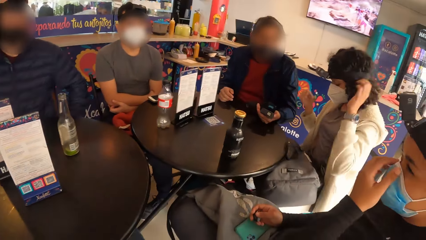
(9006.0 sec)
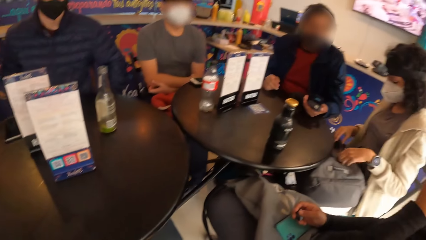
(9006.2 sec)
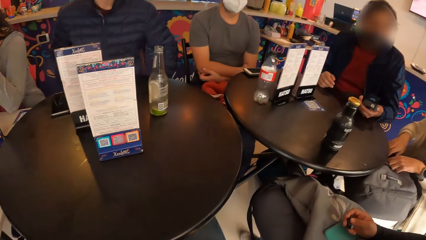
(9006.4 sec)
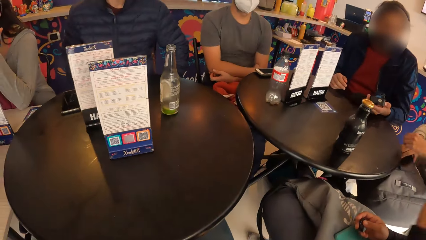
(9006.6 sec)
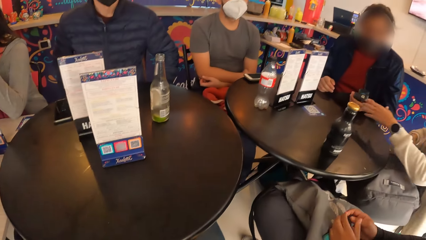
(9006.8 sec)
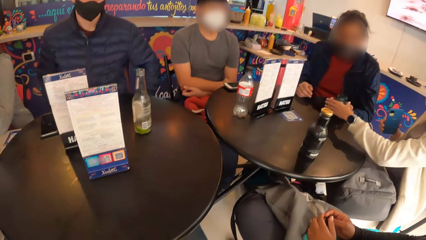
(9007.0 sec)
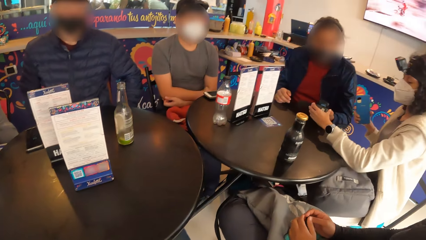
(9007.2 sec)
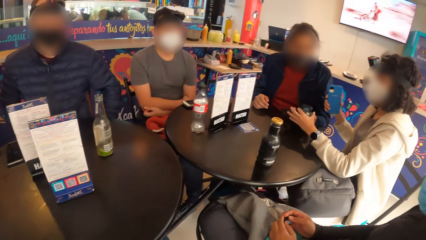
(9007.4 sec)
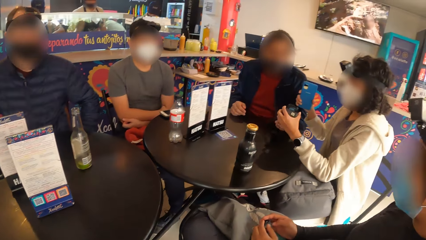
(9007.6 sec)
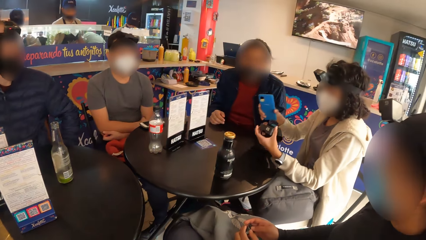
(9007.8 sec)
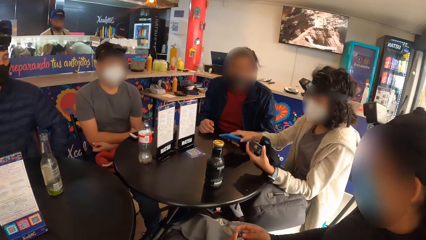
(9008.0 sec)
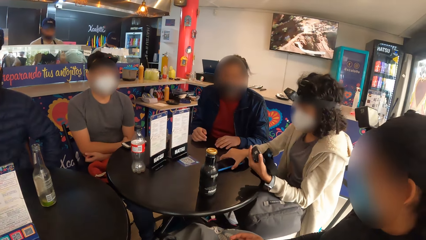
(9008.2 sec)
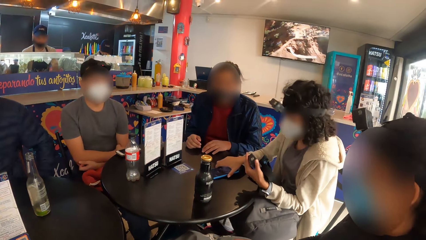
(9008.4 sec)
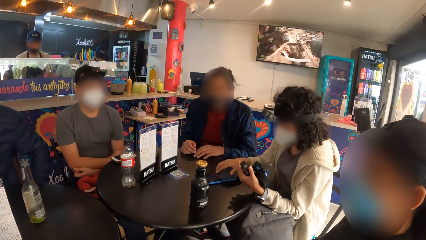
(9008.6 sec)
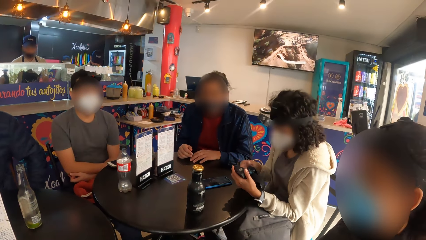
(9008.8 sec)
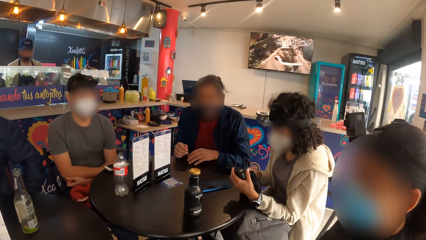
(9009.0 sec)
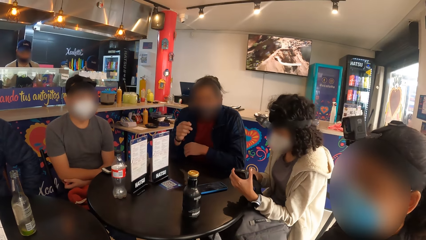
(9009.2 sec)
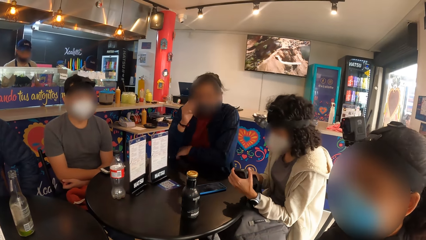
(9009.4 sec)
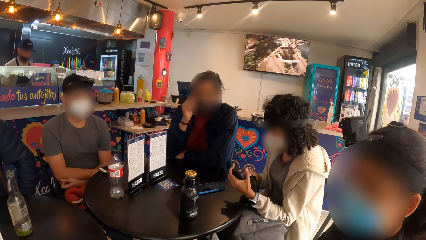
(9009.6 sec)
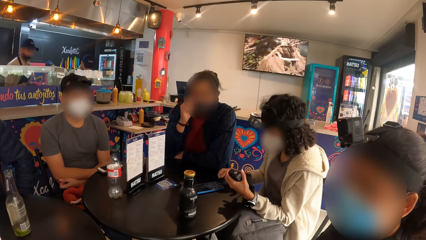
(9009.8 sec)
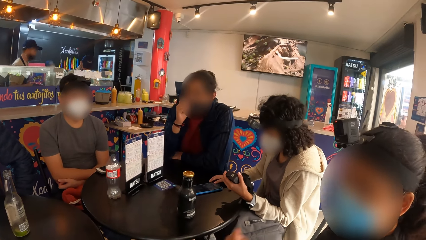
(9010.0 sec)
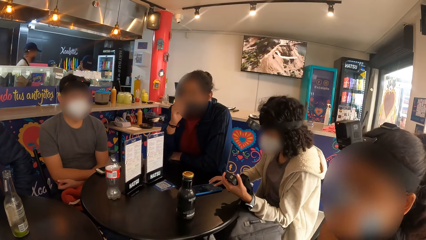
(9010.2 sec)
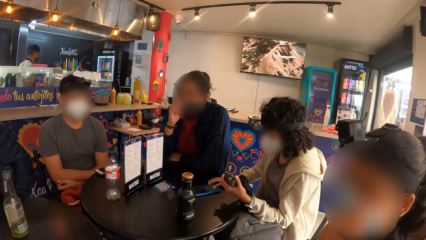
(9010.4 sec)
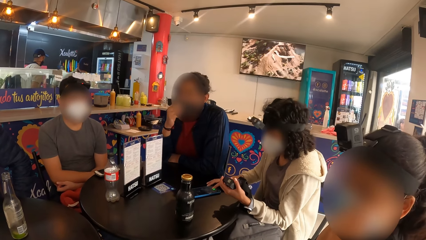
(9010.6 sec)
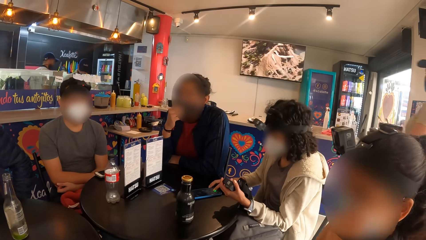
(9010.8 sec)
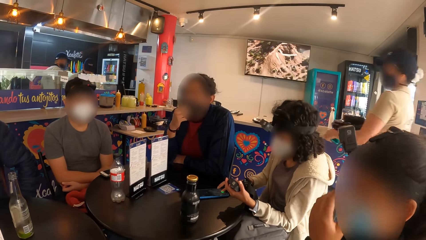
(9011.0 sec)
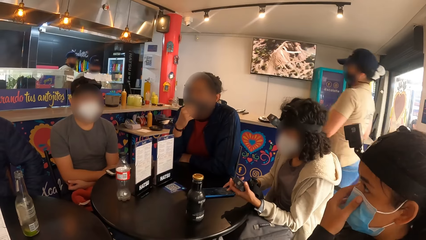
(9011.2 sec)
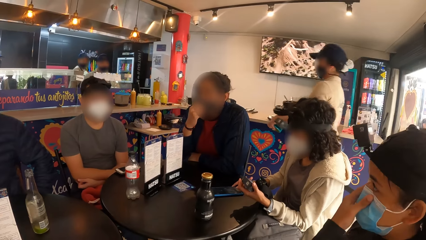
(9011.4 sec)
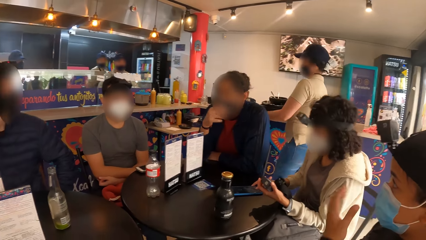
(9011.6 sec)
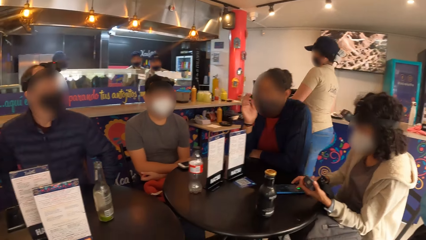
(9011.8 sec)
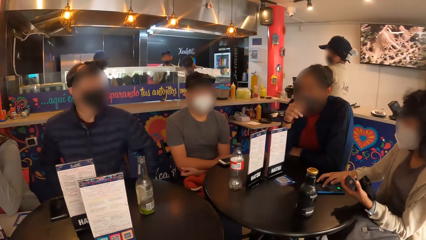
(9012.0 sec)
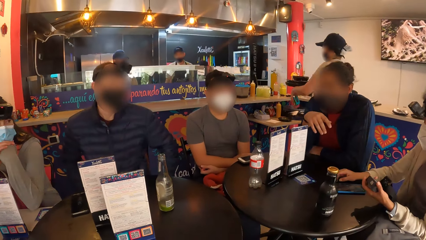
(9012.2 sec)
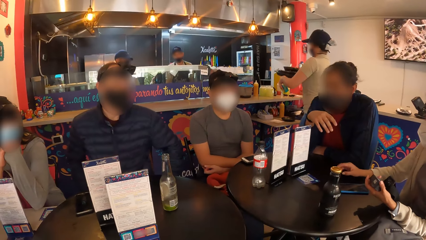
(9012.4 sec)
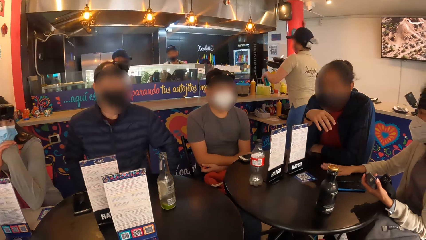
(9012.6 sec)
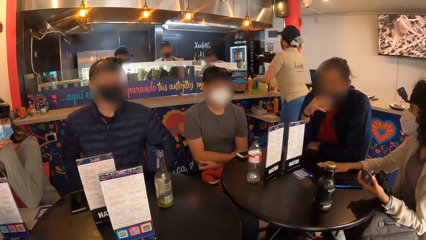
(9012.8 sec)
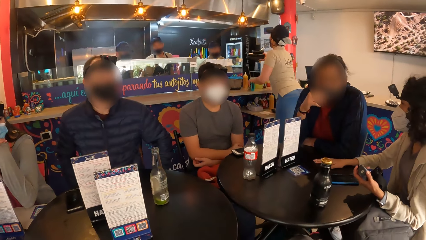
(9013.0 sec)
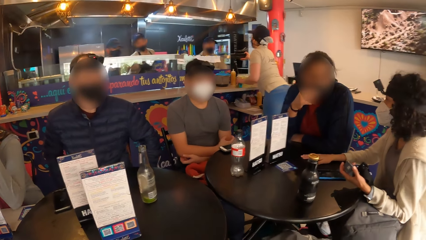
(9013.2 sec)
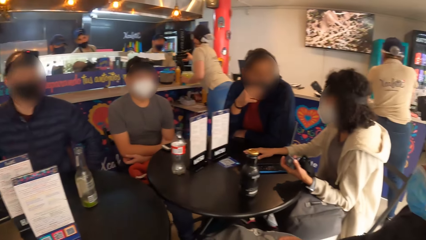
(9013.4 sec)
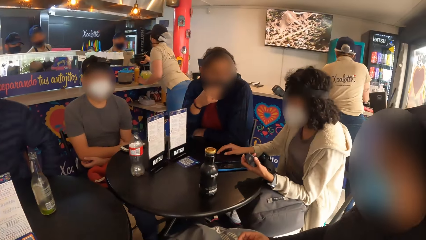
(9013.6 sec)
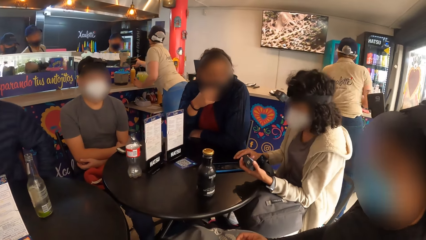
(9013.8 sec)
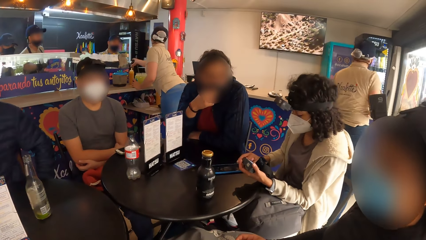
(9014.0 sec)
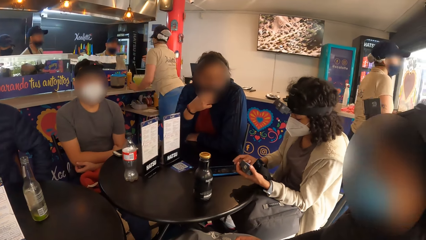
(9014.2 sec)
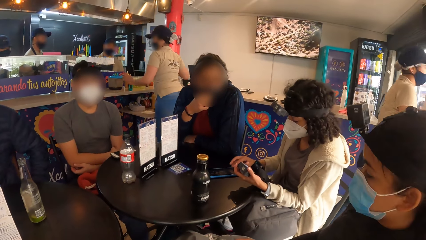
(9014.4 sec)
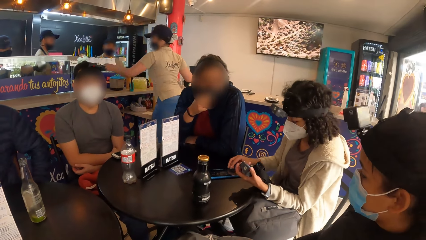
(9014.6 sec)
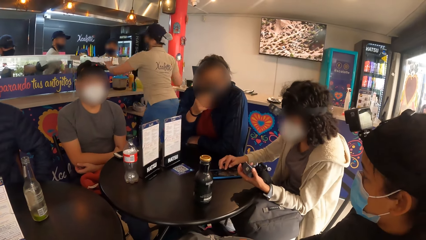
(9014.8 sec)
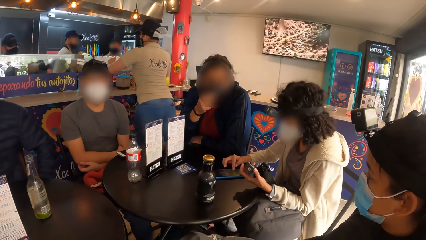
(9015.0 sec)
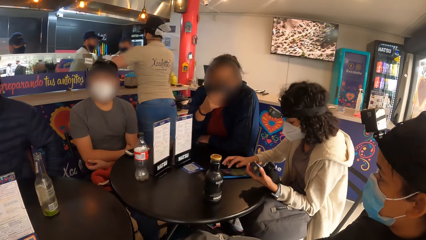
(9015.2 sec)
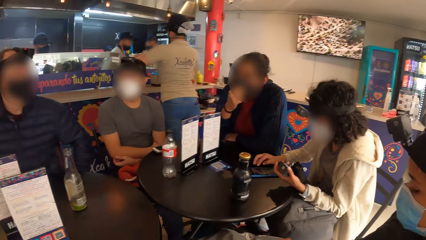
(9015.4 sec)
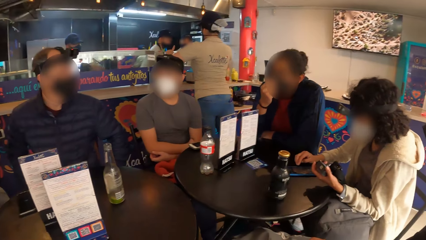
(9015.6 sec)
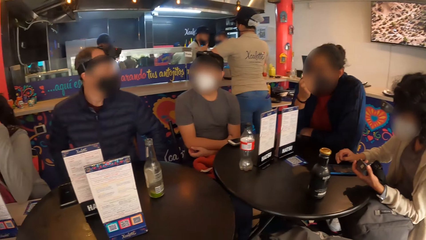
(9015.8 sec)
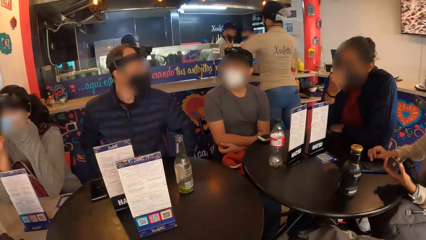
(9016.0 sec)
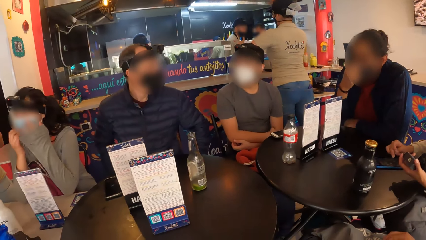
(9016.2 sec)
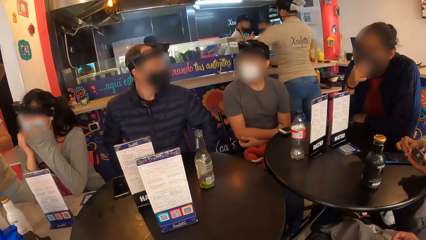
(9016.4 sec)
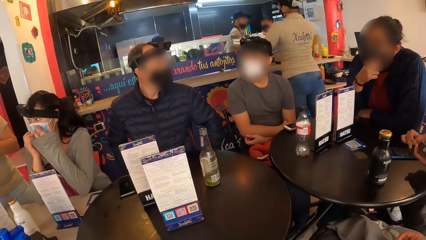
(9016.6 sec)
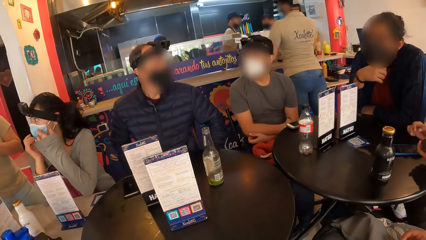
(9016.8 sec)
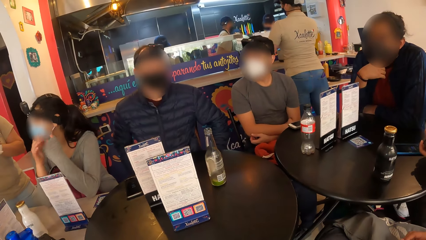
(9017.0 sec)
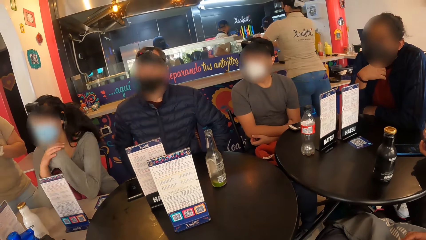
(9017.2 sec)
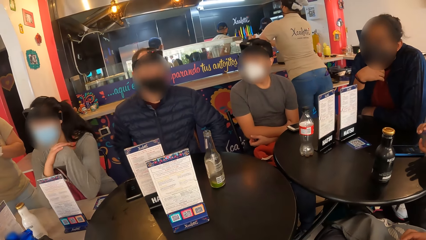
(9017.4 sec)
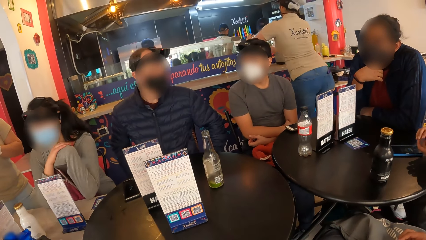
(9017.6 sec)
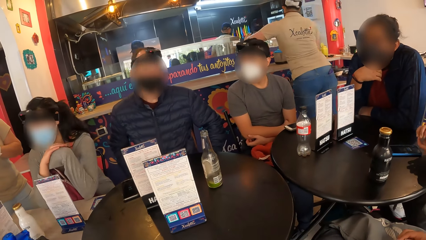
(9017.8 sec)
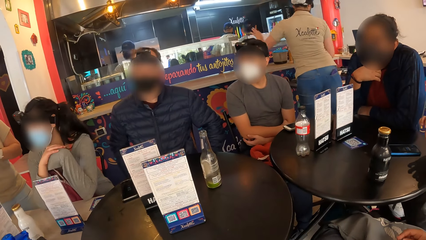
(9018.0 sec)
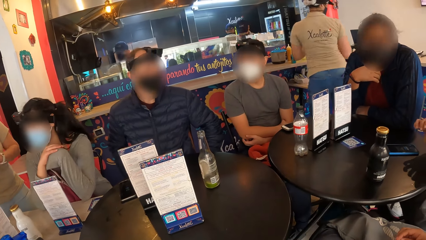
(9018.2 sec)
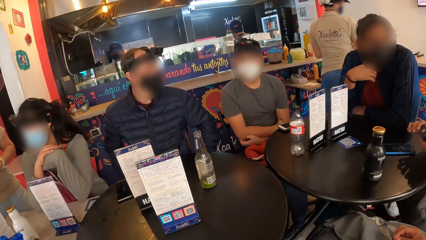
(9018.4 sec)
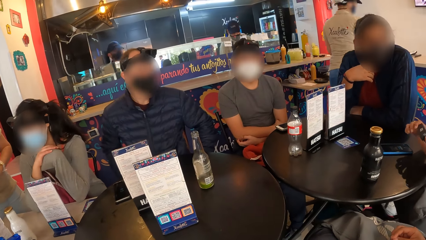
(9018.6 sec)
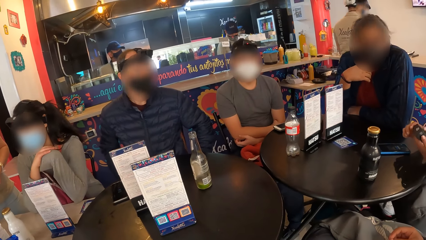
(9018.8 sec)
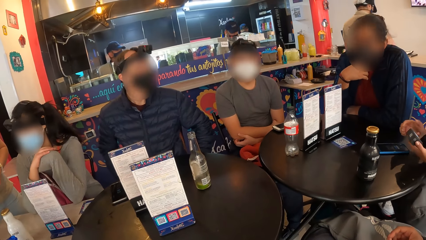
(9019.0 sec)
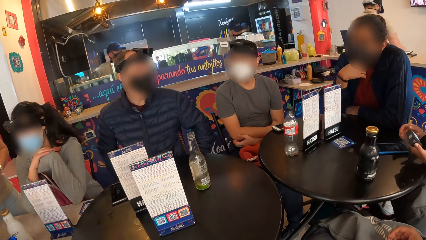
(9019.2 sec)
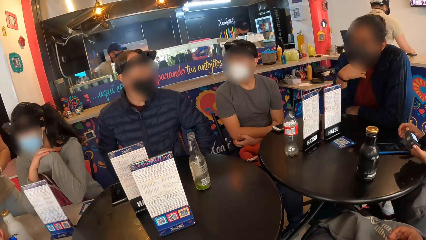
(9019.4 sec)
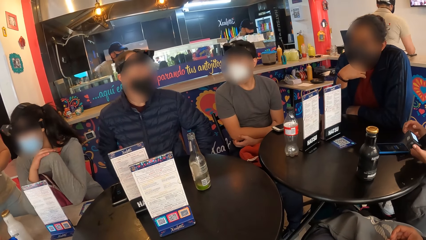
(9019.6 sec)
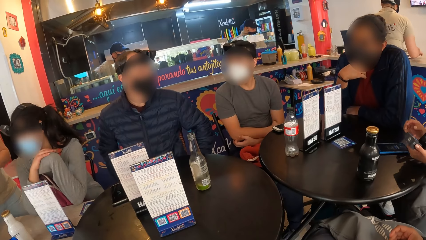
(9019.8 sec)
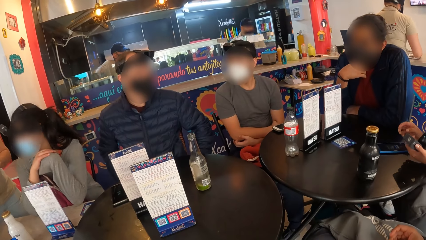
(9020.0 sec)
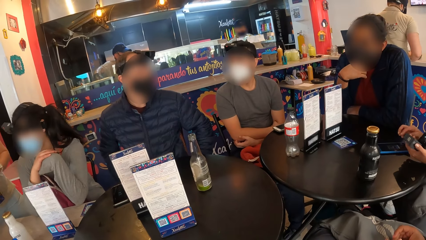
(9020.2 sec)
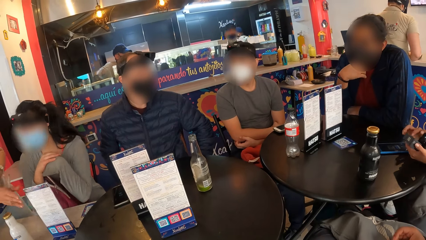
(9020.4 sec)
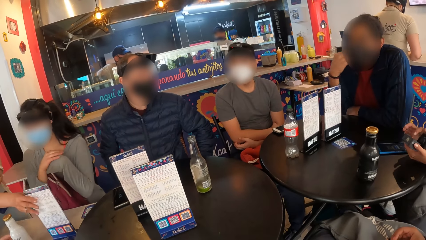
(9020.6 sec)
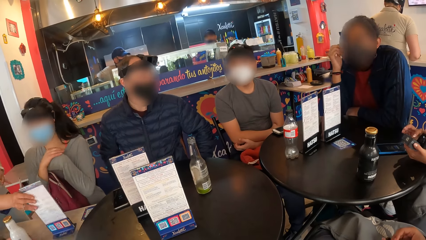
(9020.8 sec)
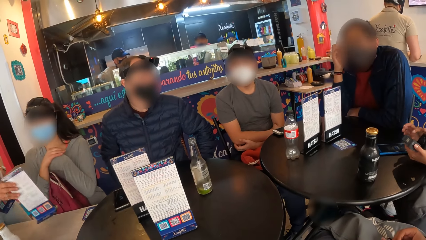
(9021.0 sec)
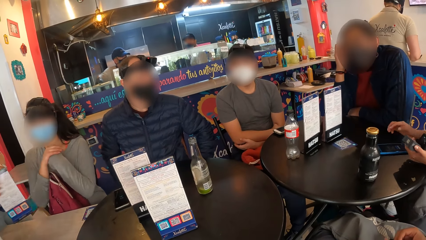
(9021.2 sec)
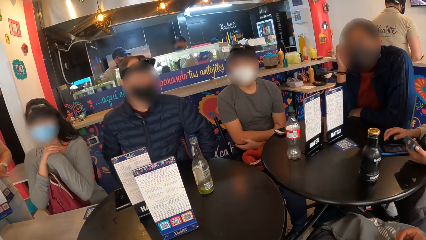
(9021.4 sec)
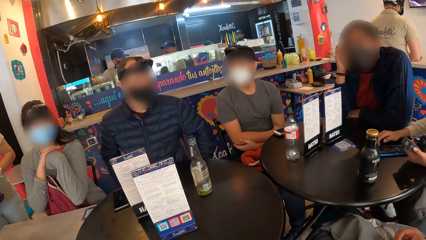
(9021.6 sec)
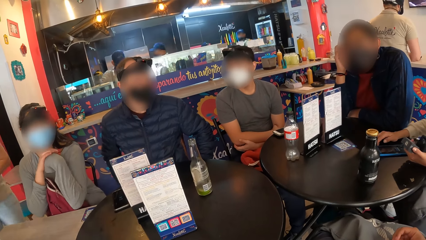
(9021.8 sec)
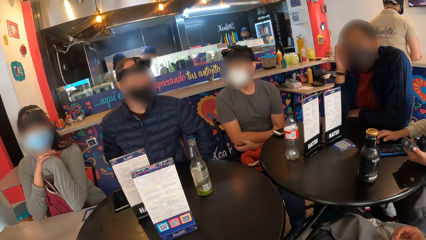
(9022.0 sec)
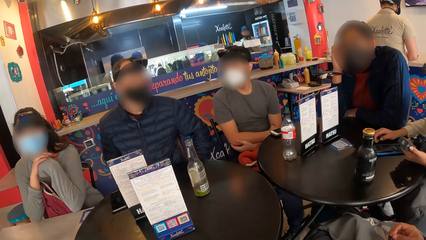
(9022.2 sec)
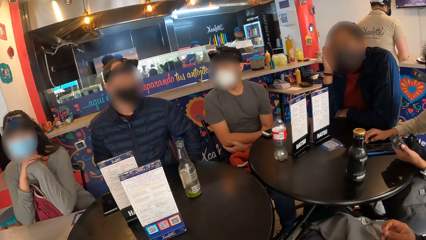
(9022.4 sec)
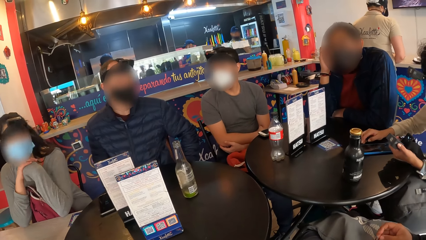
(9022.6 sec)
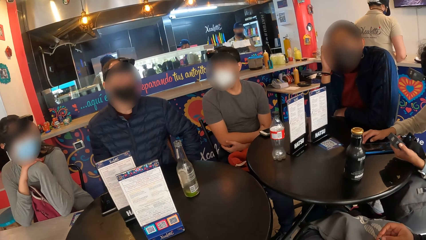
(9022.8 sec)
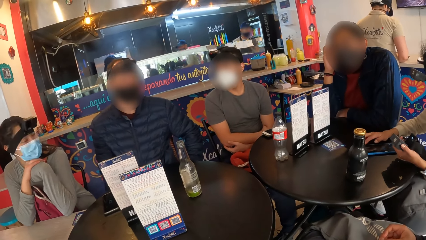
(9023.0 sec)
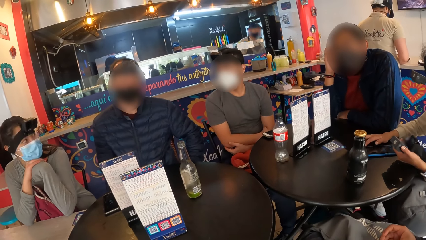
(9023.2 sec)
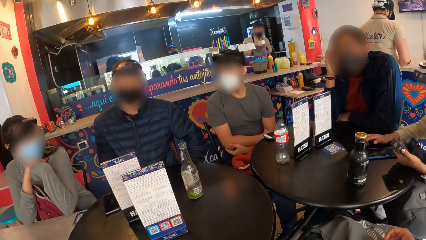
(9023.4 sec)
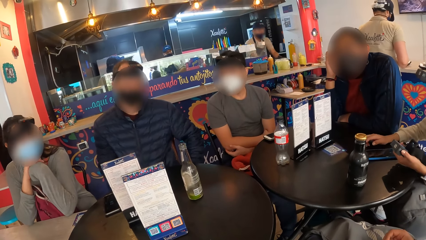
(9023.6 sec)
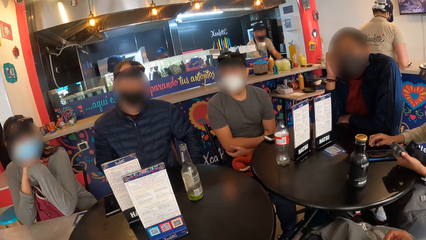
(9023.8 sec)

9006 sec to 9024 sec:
The woman picks the phone from the bag on her lap with her right hand. The man passes the camera in his left hand to the woman's left hand. The woman drops the phone on the table with her right hand. The woman operates the camera with both hands. The woman operates the phone on the table with her right hand.
